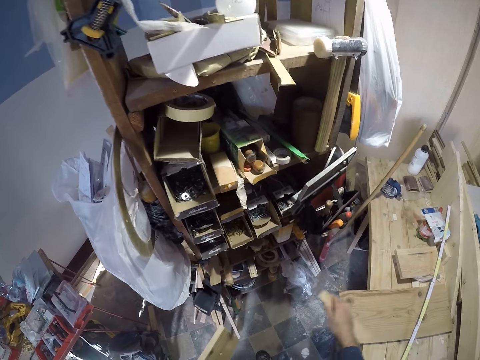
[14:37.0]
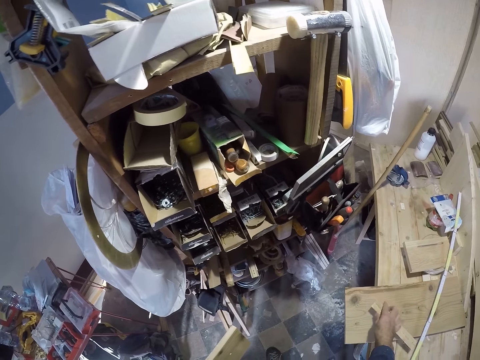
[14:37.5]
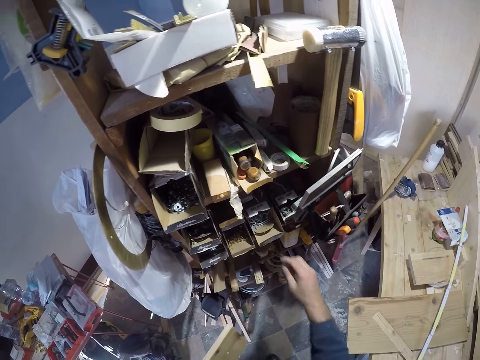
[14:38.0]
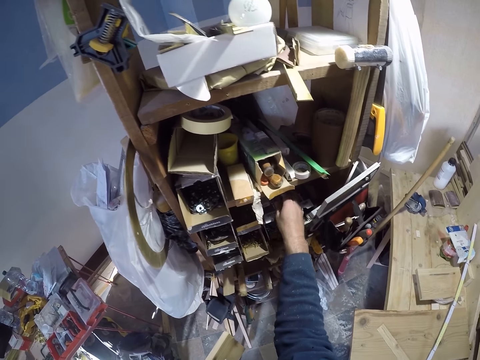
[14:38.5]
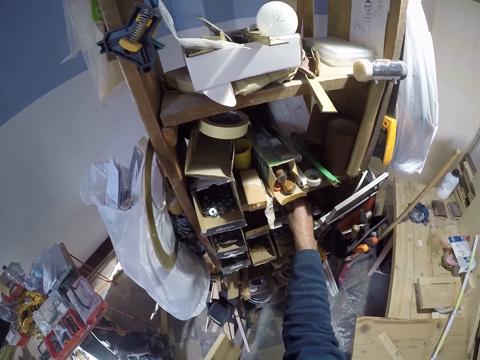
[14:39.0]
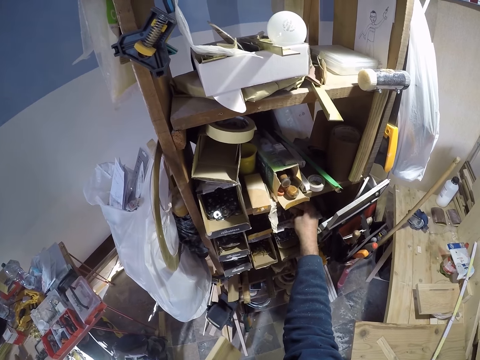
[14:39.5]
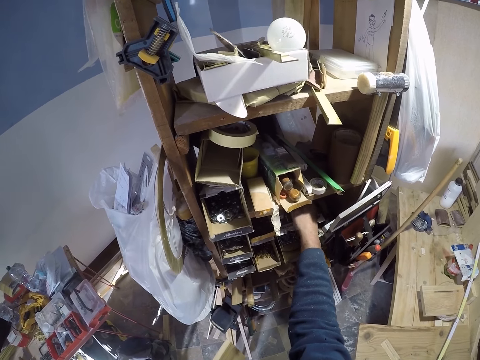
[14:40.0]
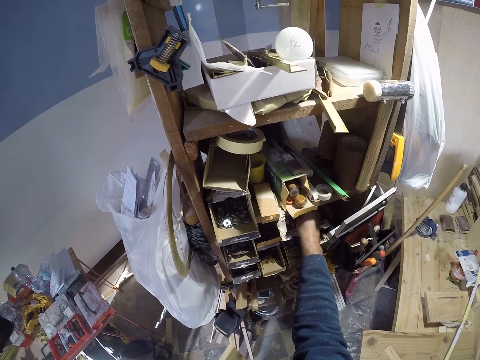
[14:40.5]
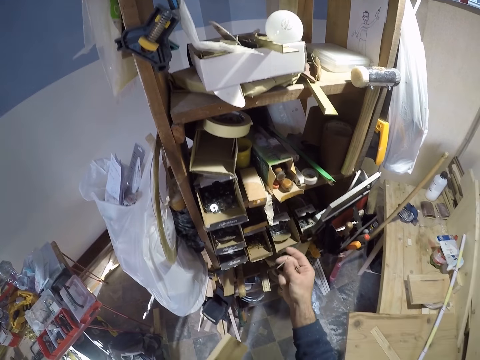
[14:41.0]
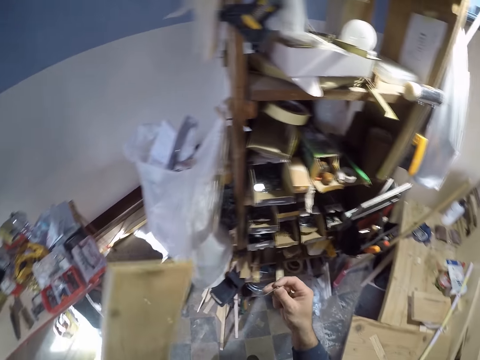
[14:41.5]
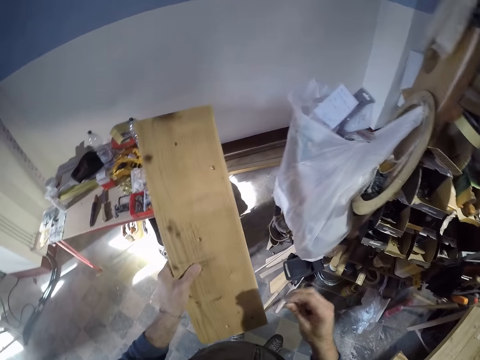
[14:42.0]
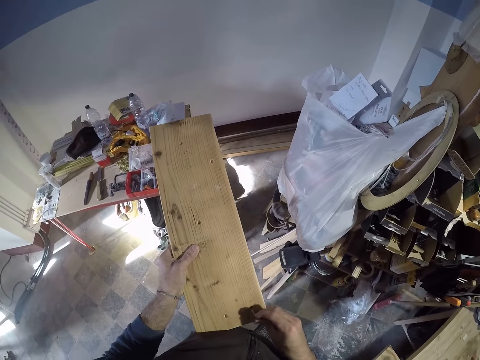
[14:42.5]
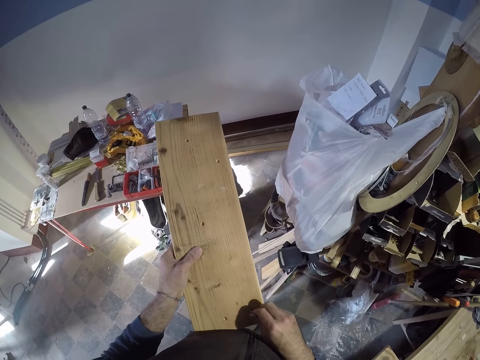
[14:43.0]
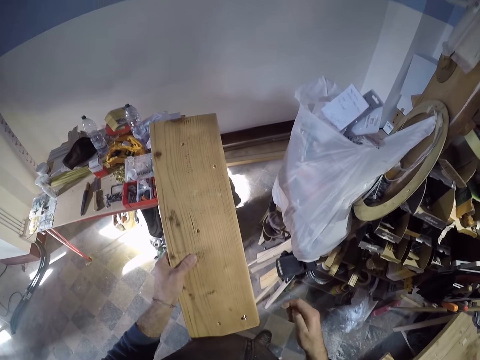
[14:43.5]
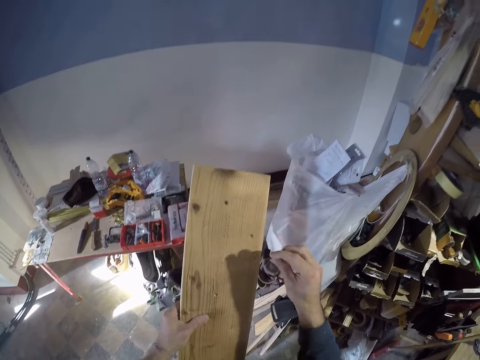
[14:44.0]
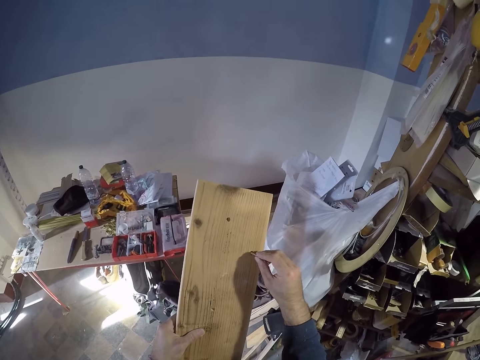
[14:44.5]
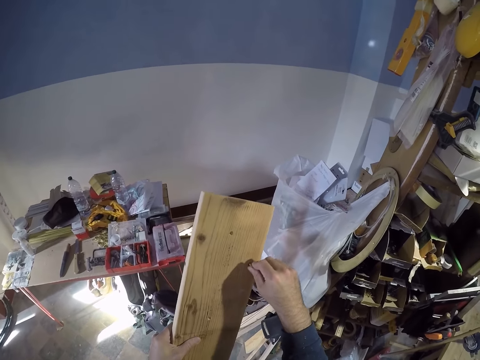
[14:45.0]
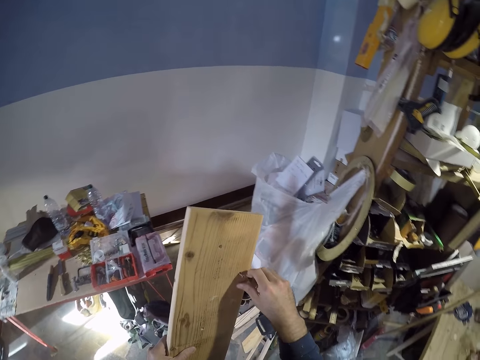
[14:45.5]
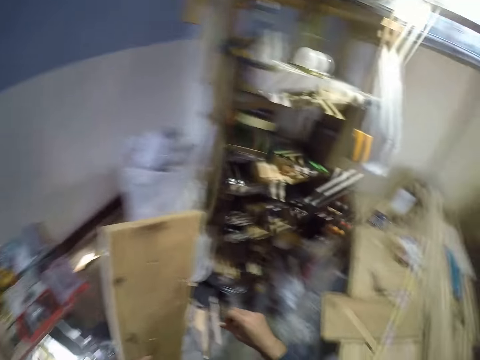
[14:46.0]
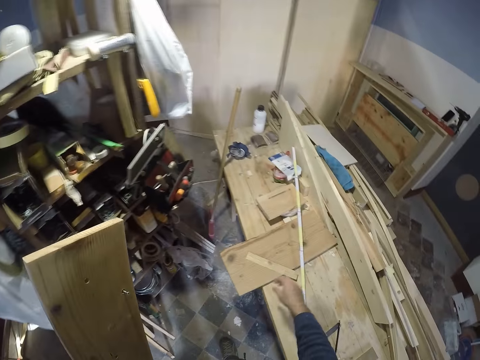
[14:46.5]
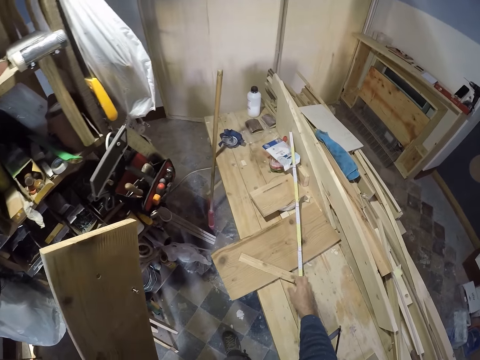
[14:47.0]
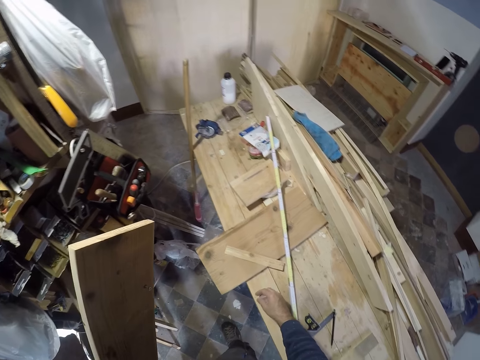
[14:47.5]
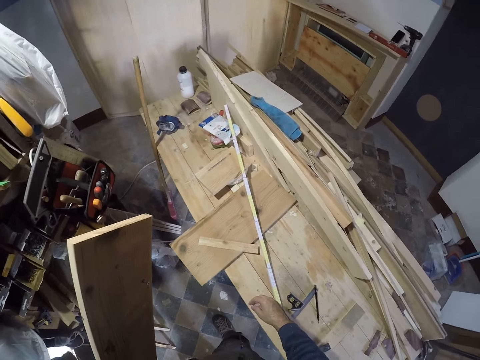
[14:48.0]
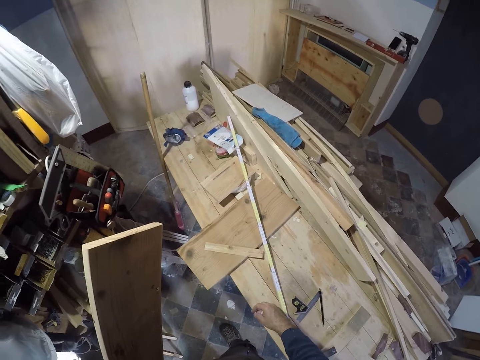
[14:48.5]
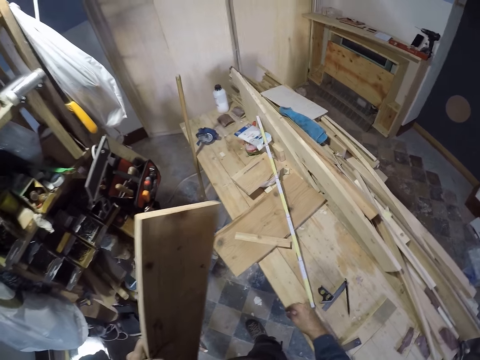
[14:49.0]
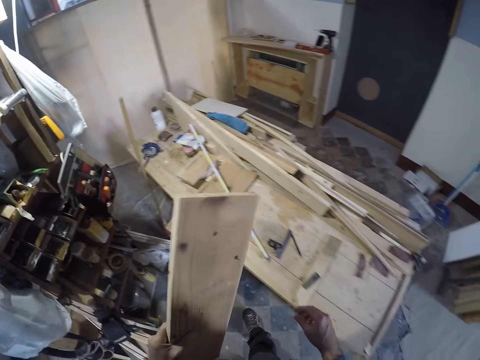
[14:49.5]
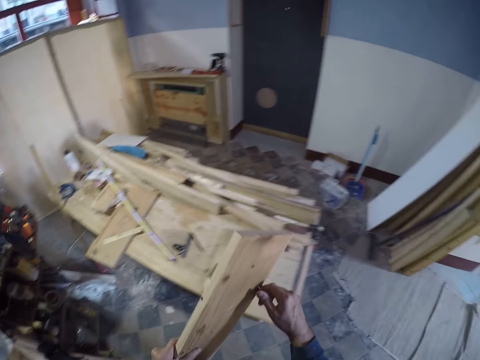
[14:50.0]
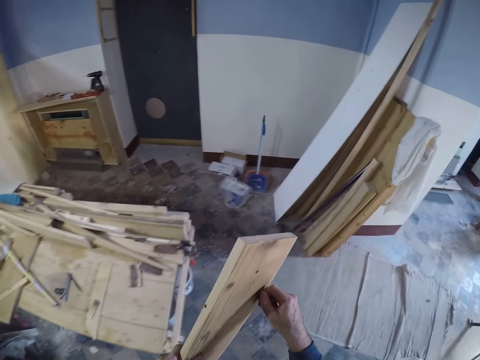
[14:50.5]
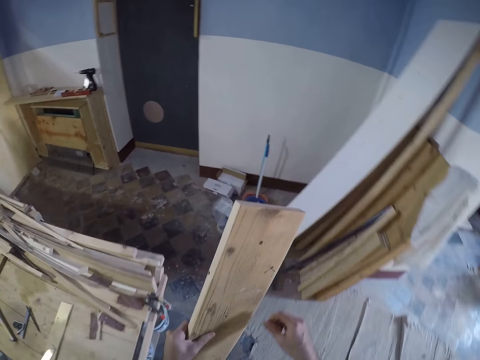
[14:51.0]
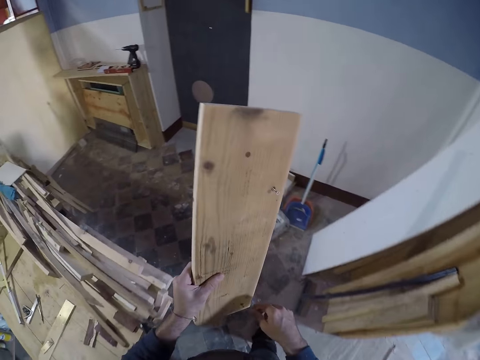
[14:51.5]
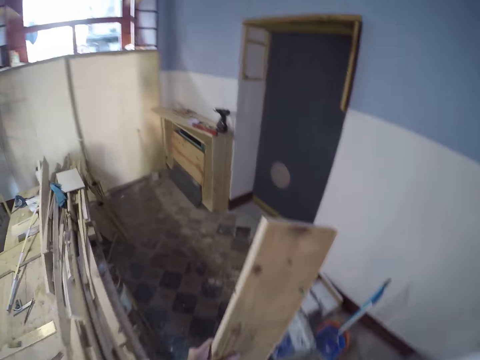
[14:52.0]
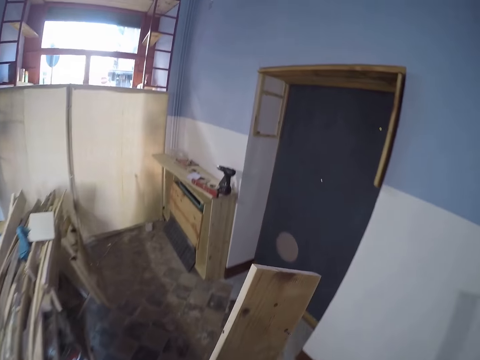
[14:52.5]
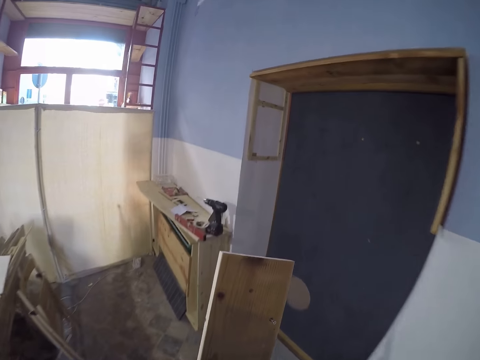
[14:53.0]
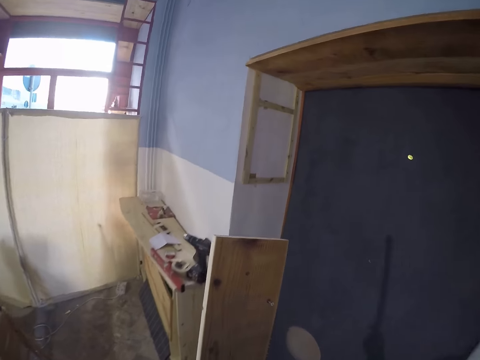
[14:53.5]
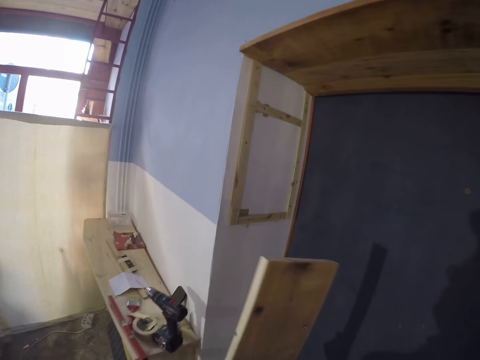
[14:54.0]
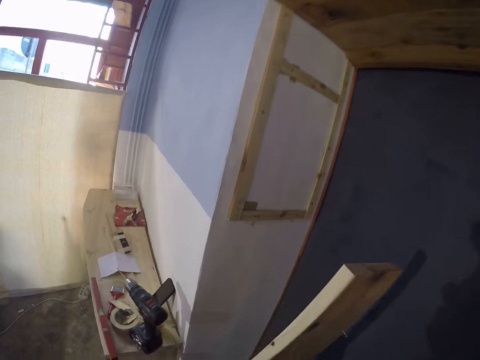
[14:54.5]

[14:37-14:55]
The camera wearer drops a ruler on the table from his right hand. He places the wood on the table. He picks up two screws from a box on the shelf with his right hand. He puts a screw in a hole in the piece of wood with his right hand. He puts a screw in a hole in the piece of wood again. He walks on the floor.

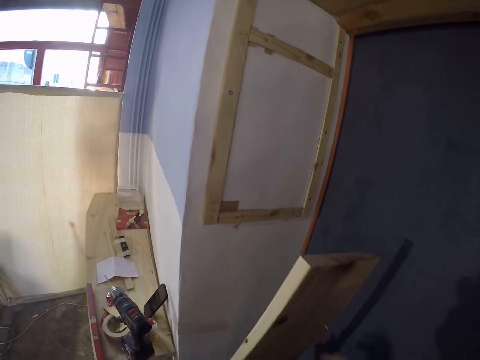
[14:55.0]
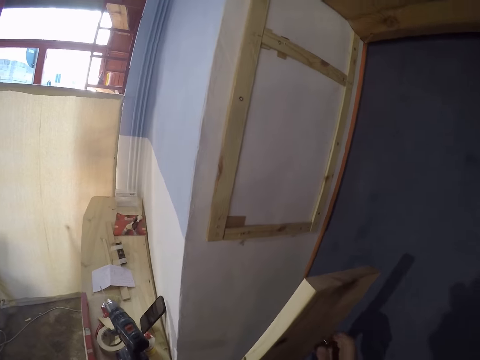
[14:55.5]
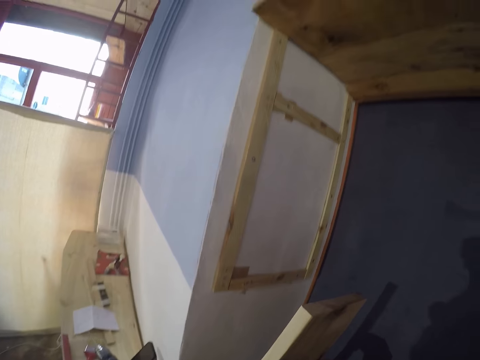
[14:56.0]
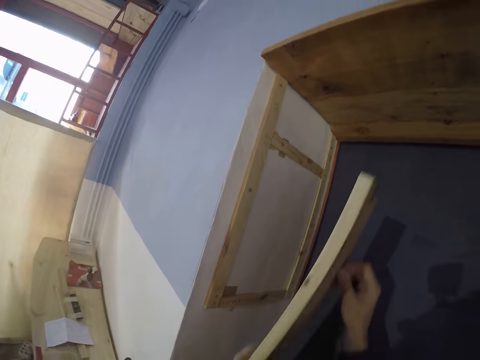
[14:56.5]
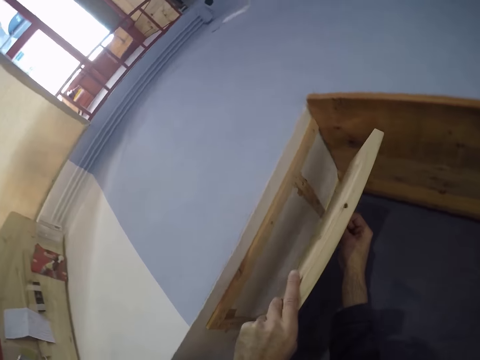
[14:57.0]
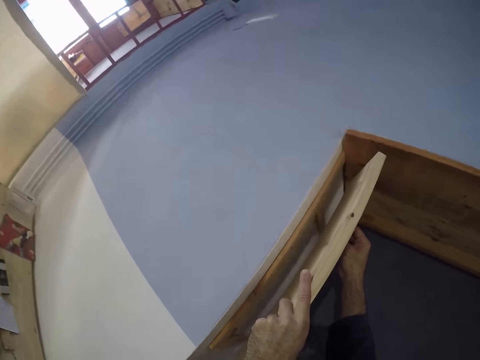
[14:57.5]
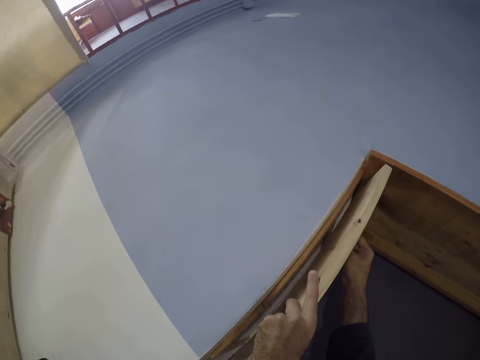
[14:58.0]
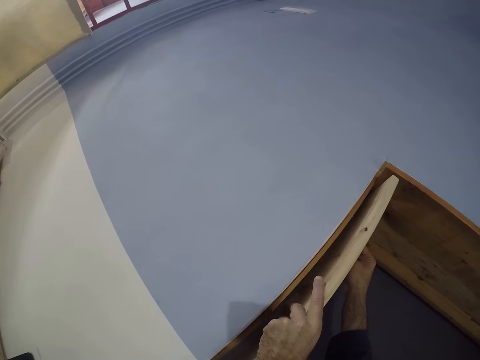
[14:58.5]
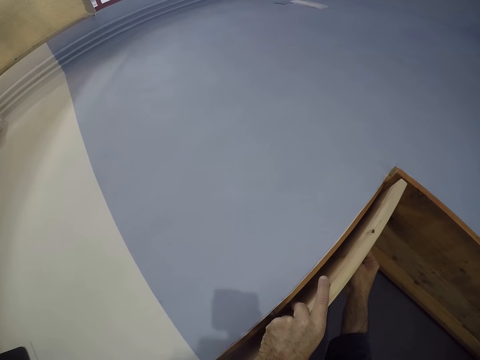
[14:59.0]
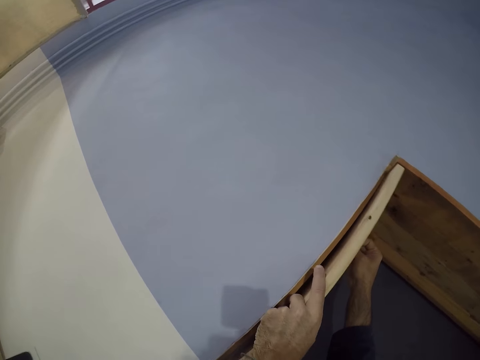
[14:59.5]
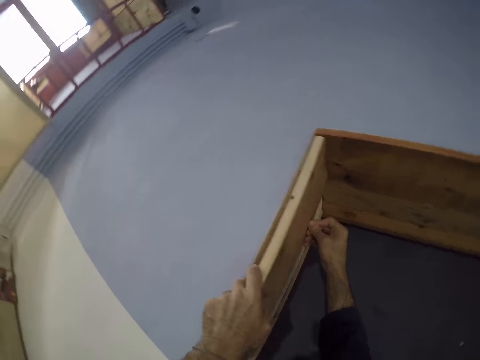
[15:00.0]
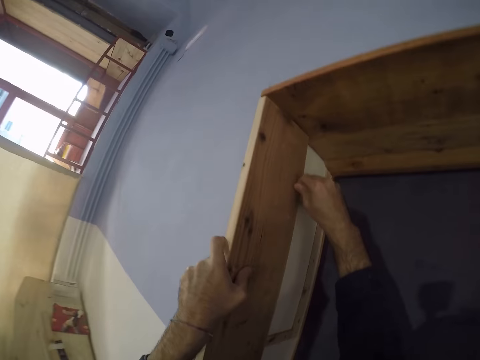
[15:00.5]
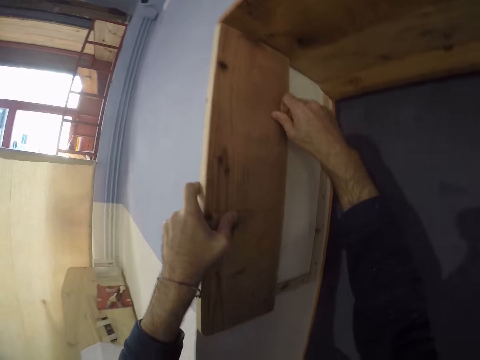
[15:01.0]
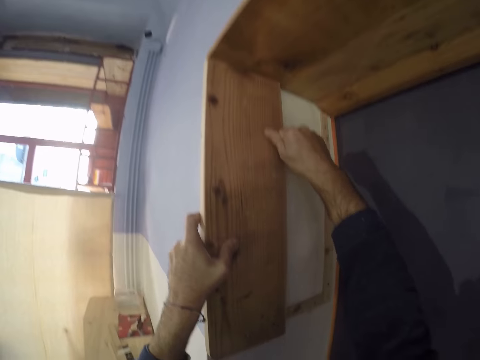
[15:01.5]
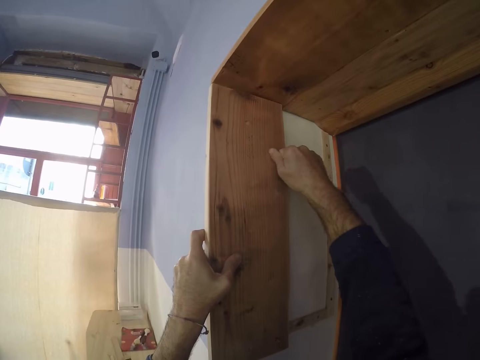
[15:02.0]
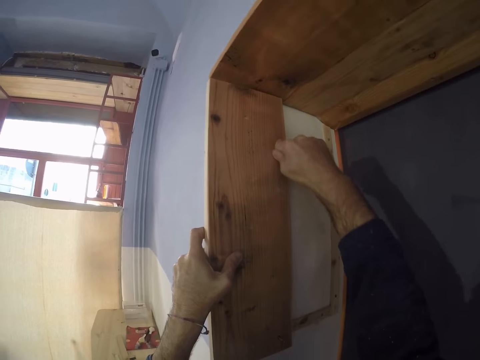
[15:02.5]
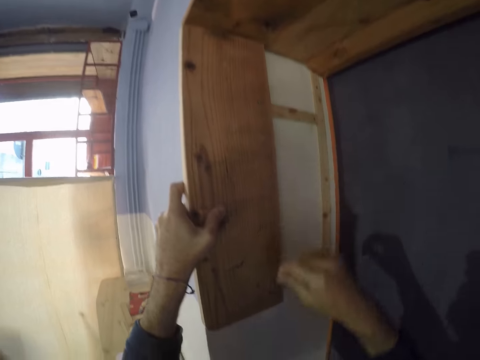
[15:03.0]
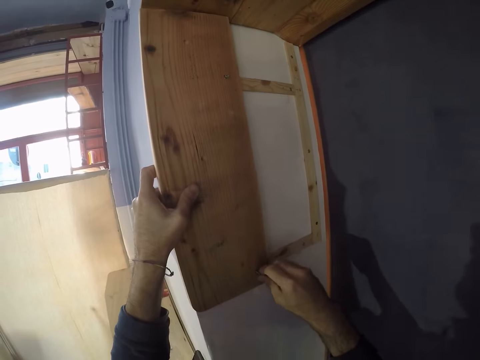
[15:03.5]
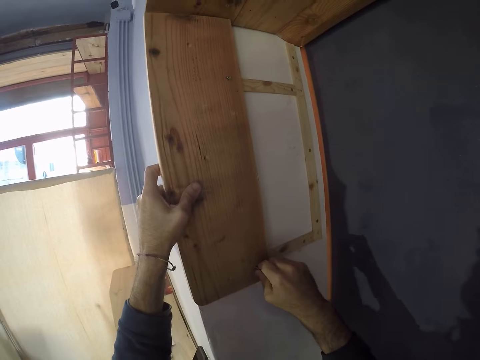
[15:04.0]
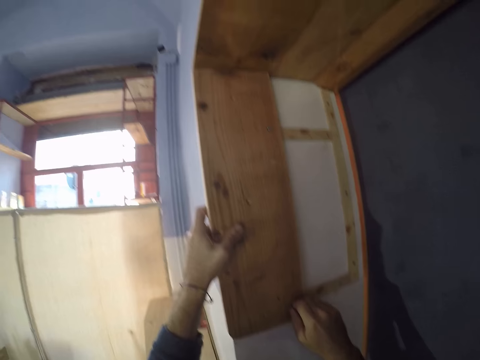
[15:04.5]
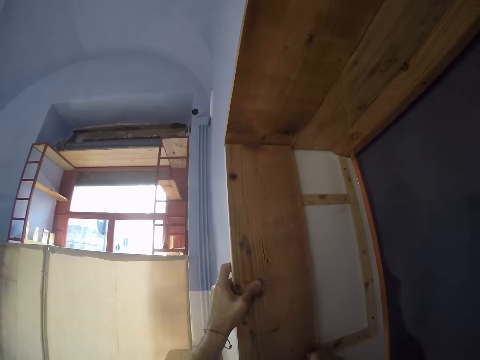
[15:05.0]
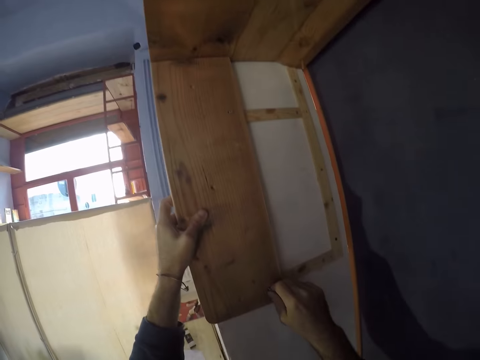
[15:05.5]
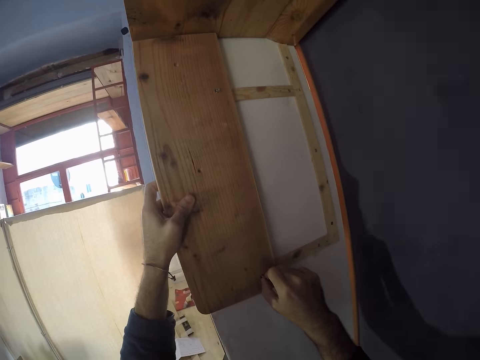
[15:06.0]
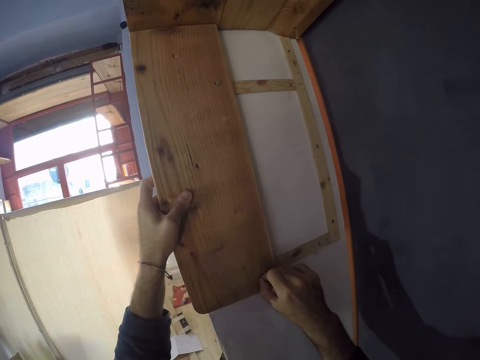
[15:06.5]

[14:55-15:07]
The camera wearer places the piece of wood on a wall with both hands. He fastens the screw into the piece of wood with his right hand. He fastens a screw into the piece of wood with his right hand.
